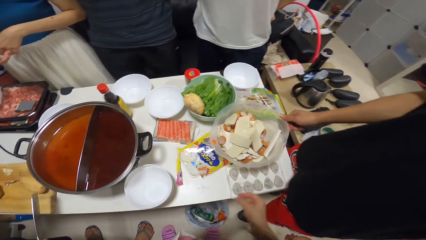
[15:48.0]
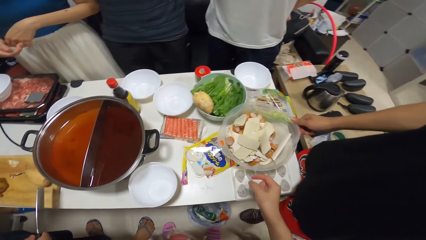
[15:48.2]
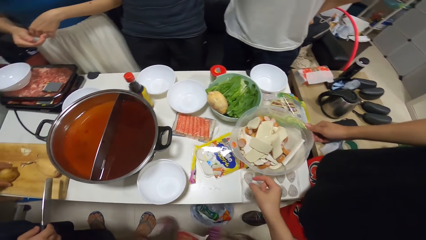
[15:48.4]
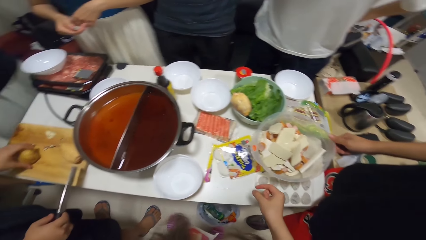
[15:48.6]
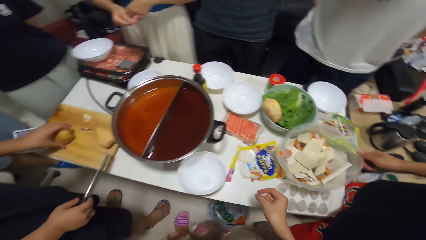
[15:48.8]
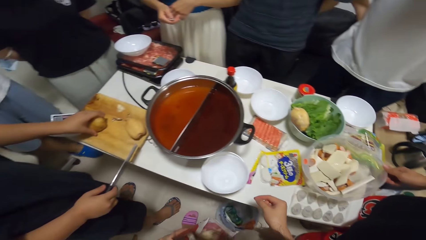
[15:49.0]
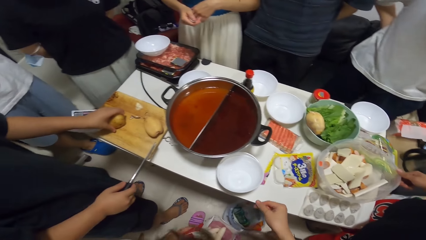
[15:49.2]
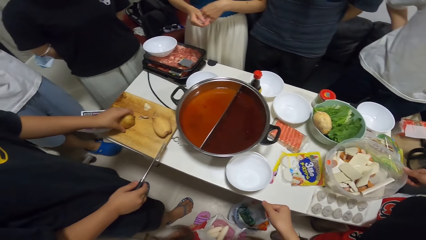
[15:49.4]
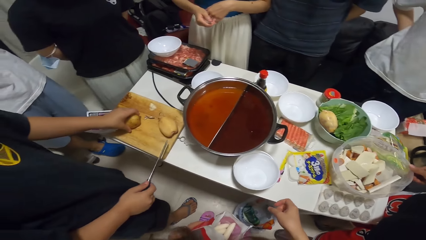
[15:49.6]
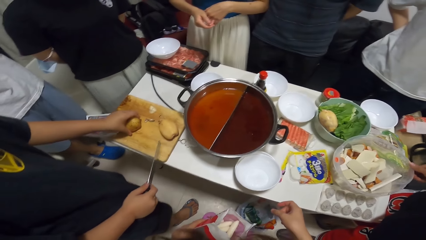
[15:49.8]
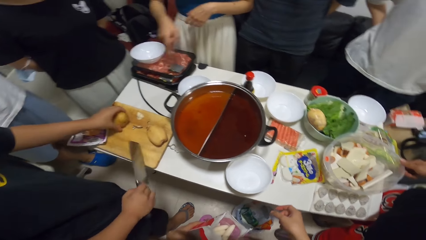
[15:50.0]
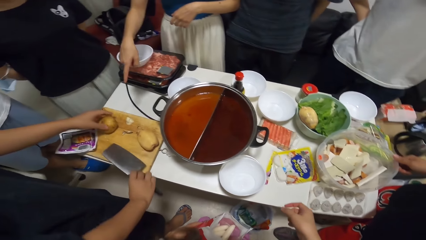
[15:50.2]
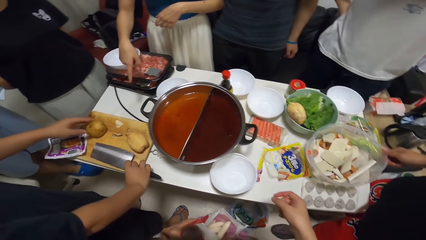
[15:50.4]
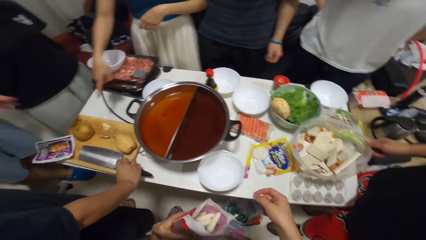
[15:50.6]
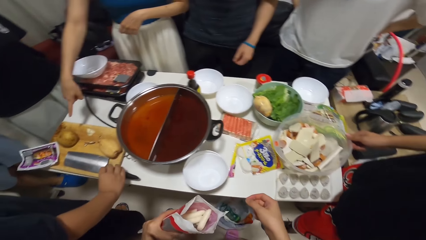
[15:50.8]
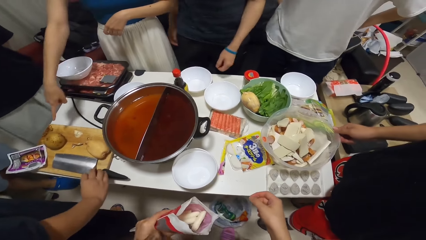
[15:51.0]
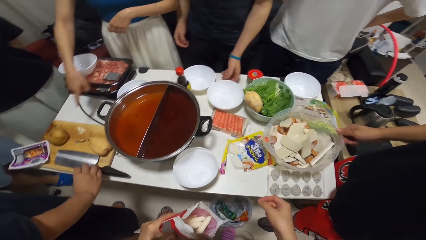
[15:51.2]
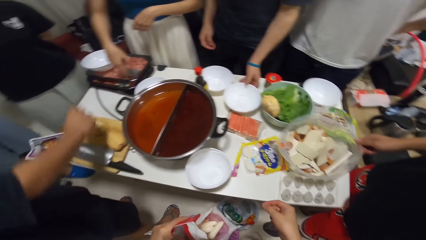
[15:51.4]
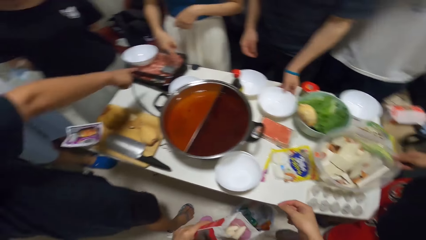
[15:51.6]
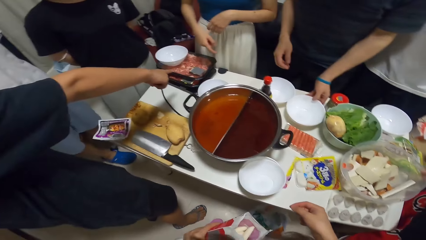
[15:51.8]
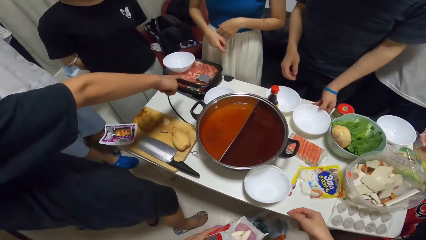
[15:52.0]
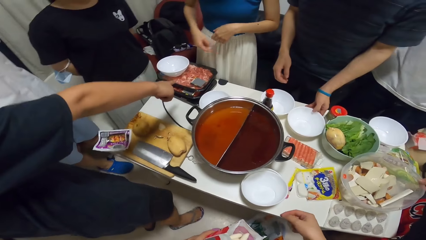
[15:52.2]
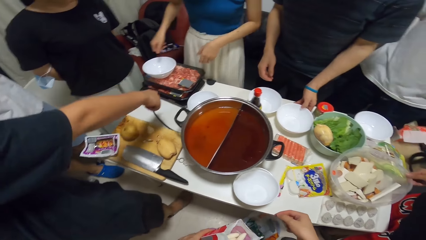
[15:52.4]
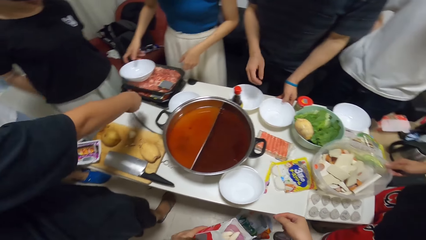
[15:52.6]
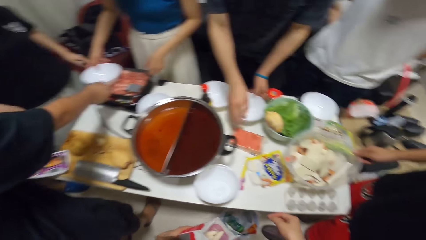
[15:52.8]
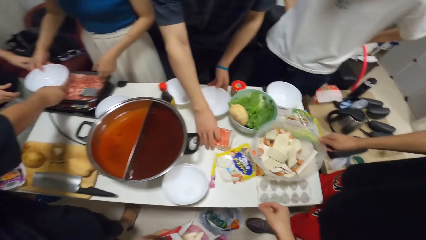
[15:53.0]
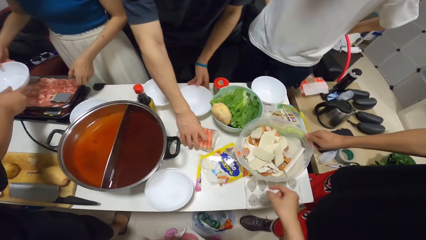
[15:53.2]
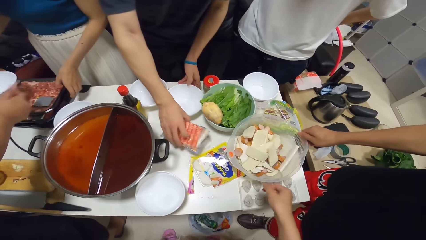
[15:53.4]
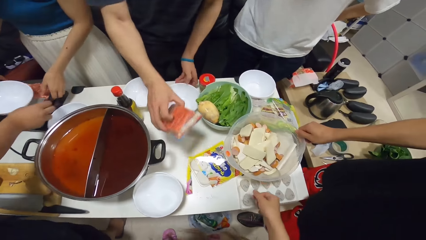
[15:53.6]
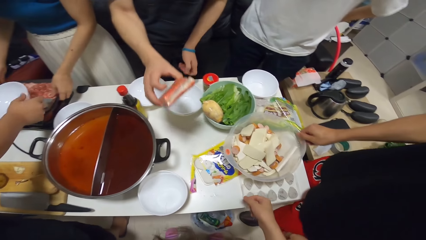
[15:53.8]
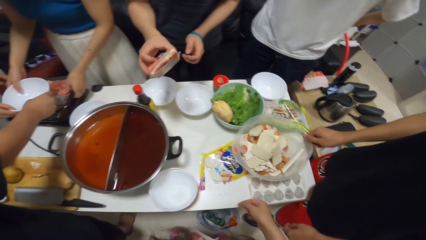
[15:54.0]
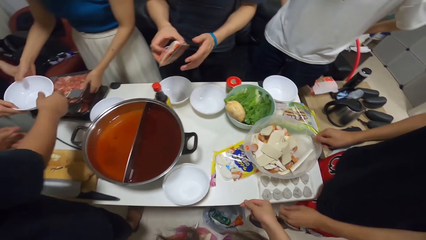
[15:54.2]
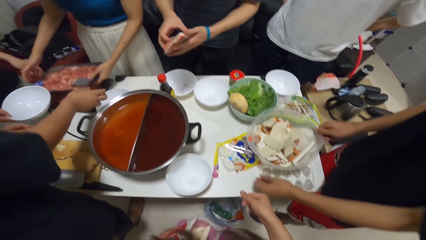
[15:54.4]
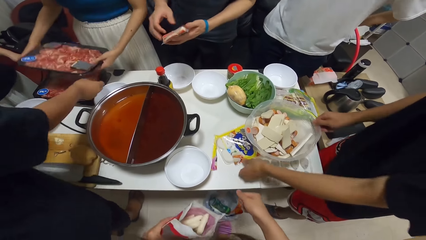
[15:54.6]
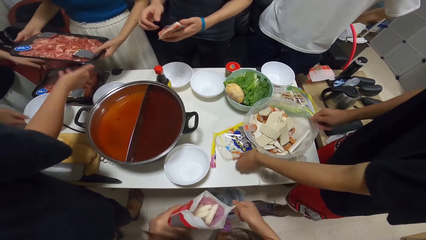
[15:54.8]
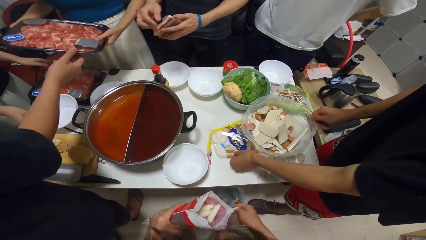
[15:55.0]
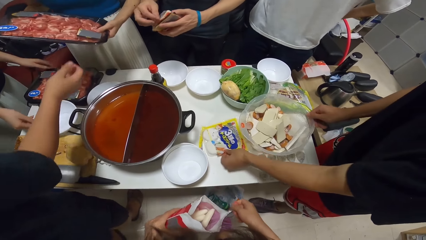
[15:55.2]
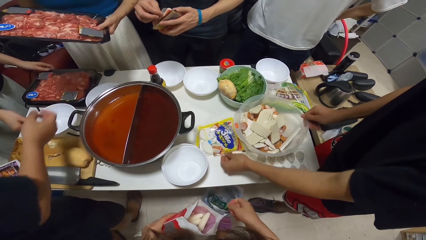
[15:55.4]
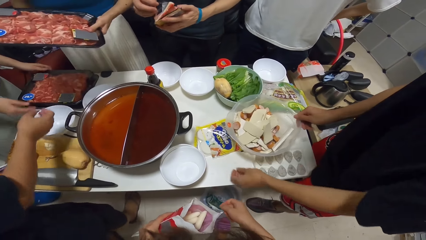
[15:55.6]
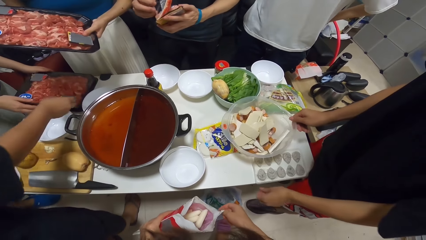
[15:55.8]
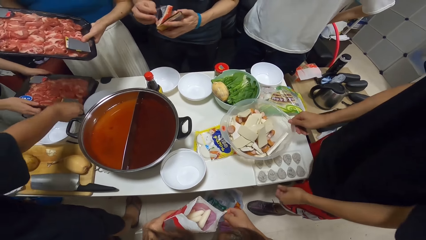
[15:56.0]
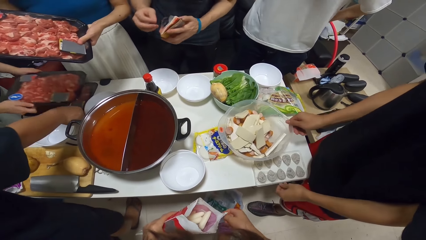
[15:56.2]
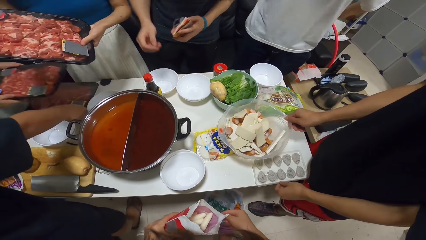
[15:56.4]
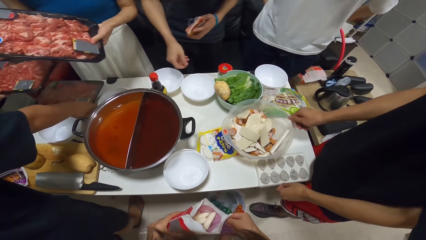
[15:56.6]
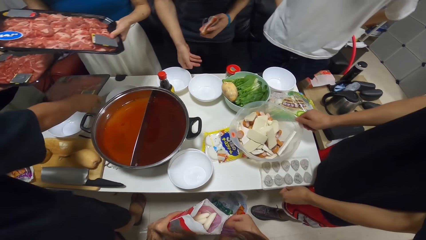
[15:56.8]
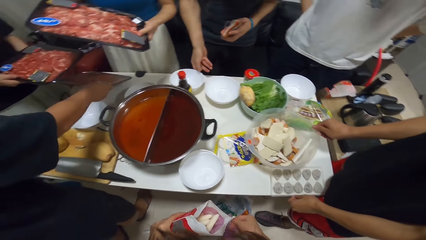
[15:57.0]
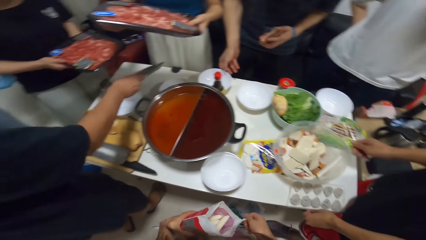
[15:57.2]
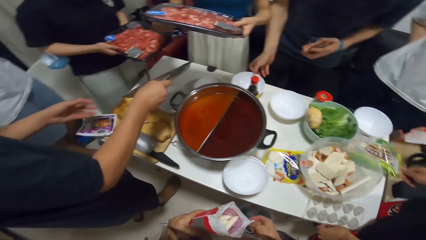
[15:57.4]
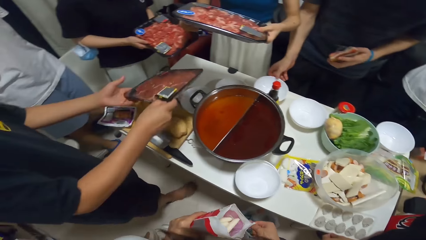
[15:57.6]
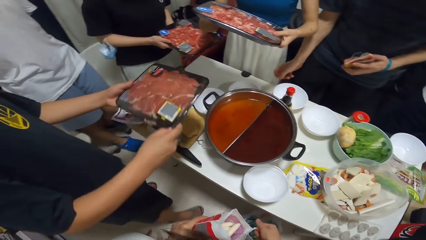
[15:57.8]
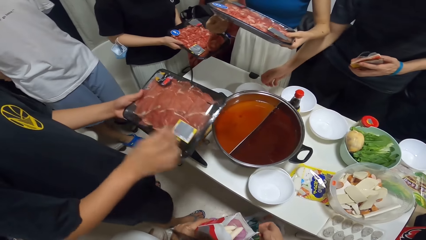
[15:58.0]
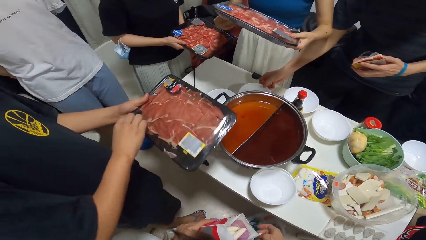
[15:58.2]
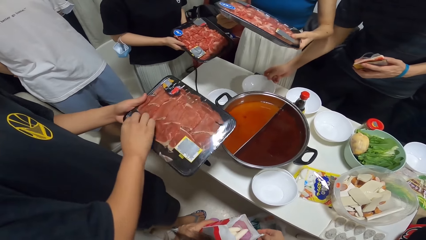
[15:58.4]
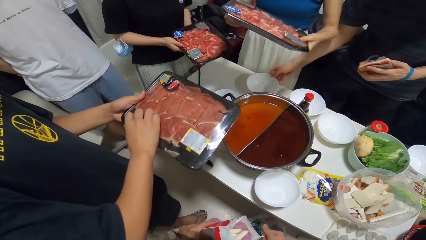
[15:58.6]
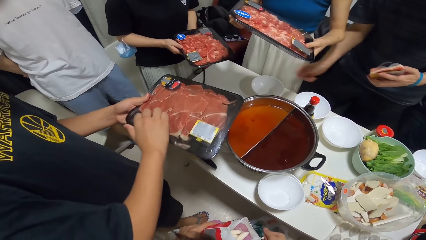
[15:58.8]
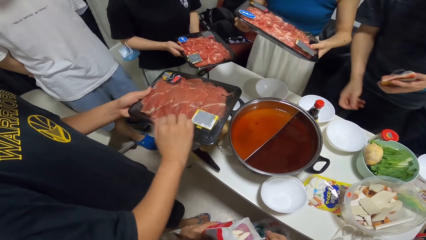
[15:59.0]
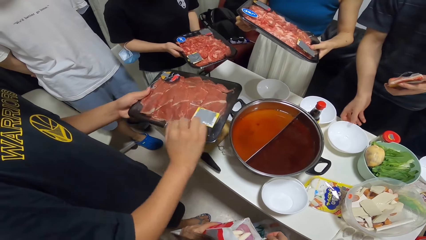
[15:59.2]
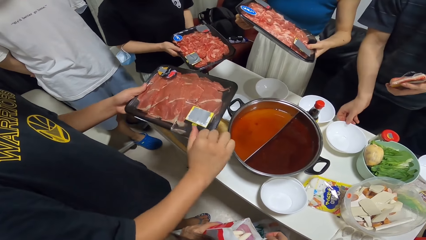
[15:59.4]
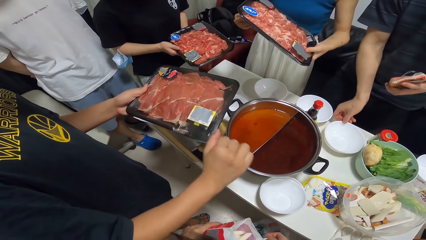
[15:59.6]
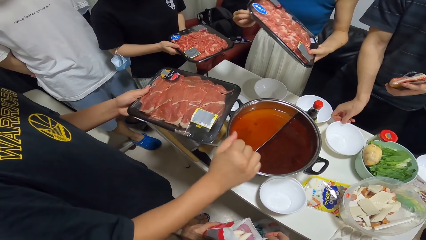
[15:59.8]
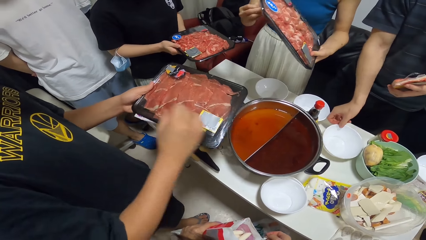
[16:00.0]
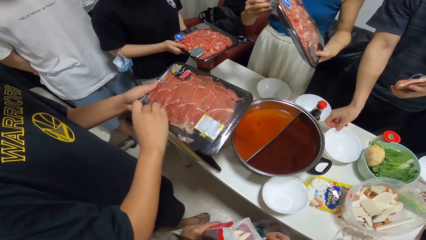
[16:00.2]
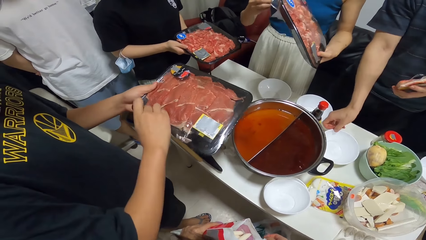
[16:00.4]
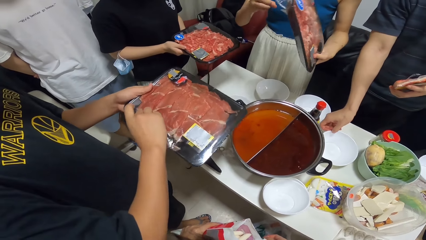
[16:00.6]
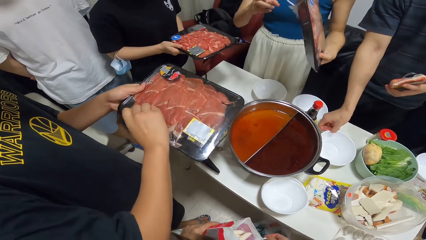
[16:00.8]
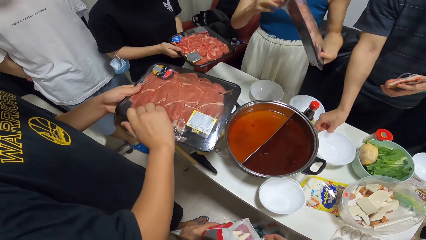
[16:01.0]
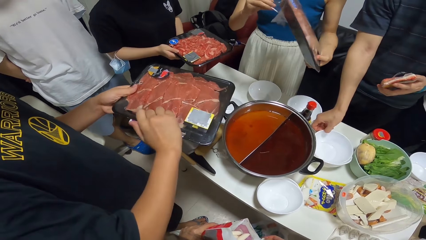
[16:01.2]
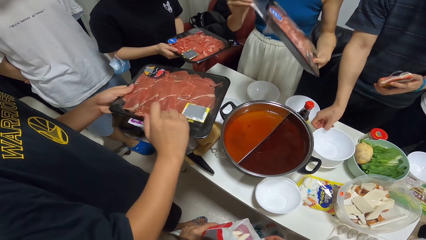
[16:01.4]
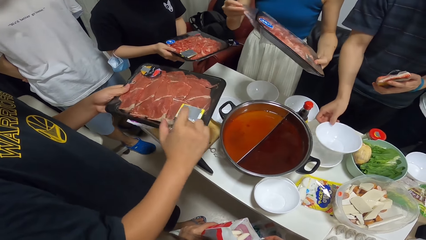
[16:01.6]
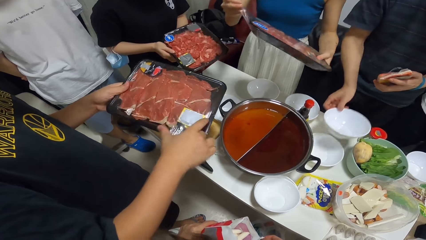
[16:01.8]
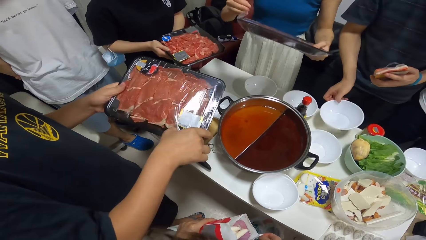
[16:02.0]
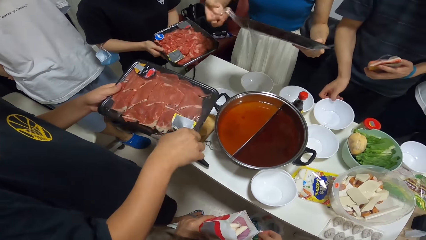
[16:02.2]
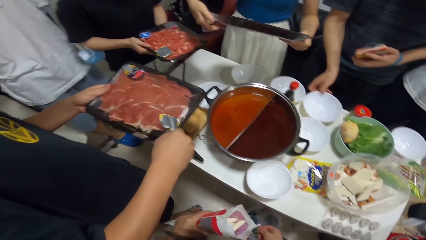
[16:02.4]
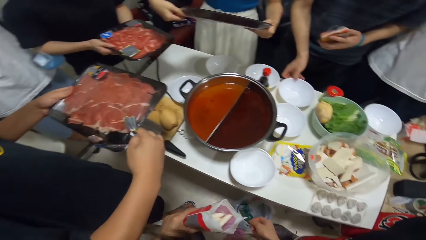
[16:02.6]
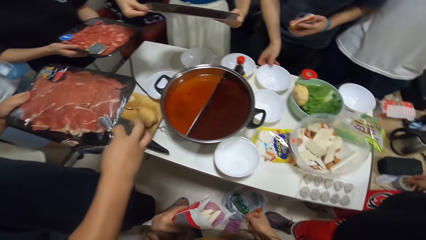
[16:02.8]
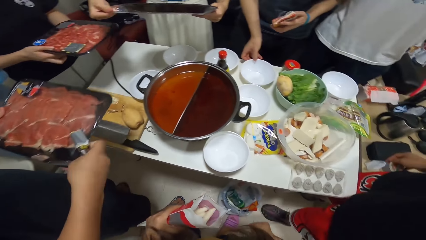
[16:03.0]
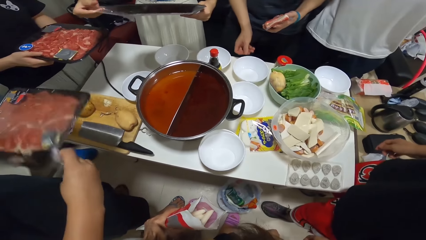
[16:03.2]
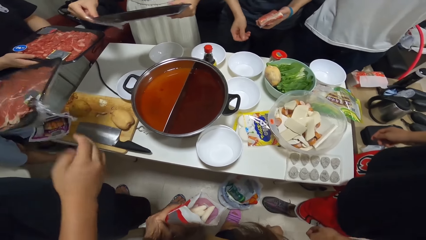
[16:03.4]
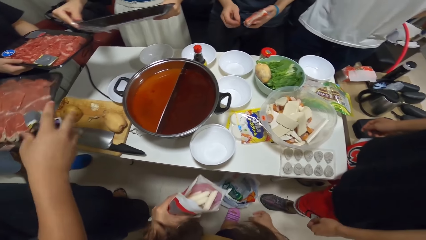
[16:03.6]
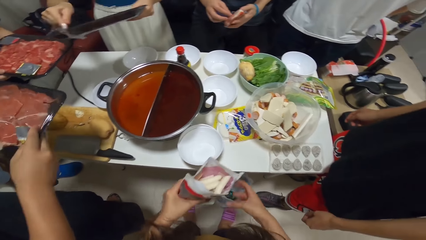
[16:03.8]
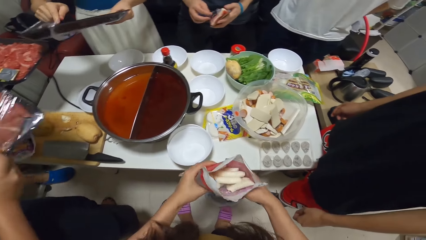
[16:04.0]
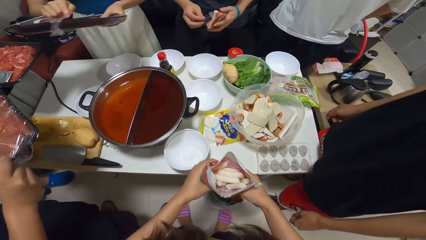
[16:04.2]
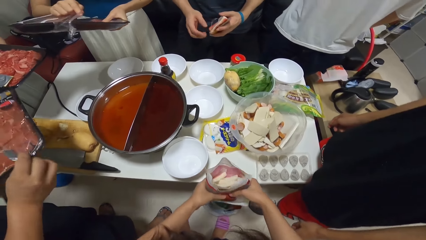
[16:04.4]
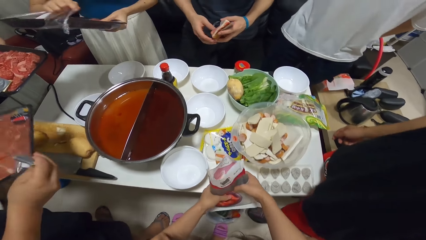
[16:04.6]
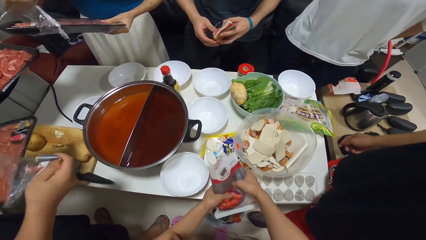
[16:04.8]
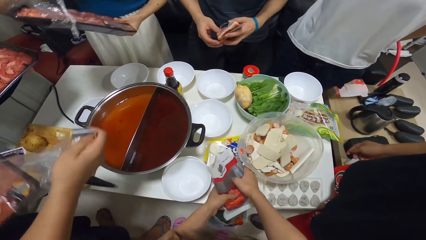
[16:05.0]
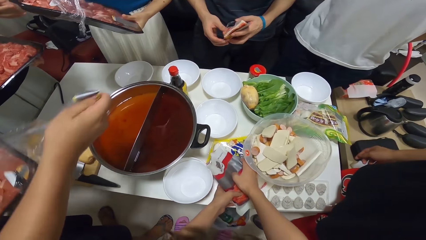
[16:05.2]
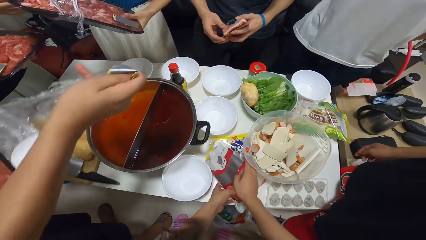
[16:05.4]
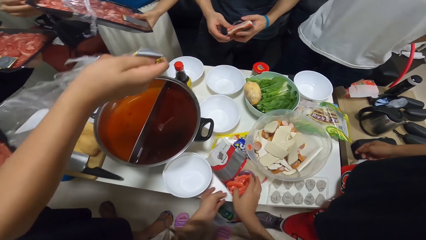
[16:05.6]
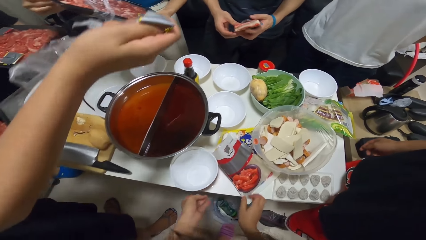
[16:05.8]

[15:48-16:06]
A woman gestures her hand. A man drops the chopping knife on the chopping board. The man gestures his finger. Another man picks up a bowl. The woman picks up a bowl. The second man picks up a pack of hotdogs on the table with his right hand. A third man holds a bowl. Another woman removes the plate from the meat tray with her right hand. The first woman lifts the first meat tray with both hands. The second woman drops the plate on the table. The second woman lifts the second meat tray with both hands. The first man carries the third meat tray with his right hand. The first man passes the meat tray to his left hand. The second man pulls the bowl. The first man tears off the plastic wrap on the meat tray with his right hand. The second man adjusts the plate on the table with his right hand. The first woman tears off the plastic wrap on the meat tray with her right hand. The first woman tears the plastic paper. The second woman tears the plastic paper. The camera wearer holds something with both hands. They put something on the table.
